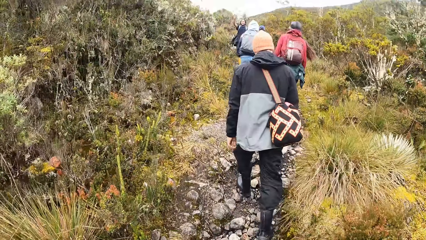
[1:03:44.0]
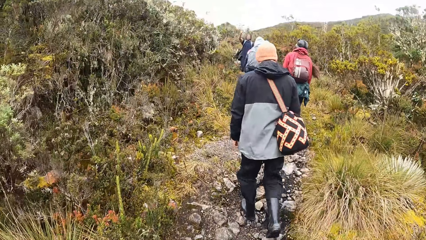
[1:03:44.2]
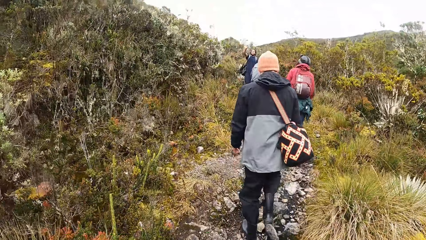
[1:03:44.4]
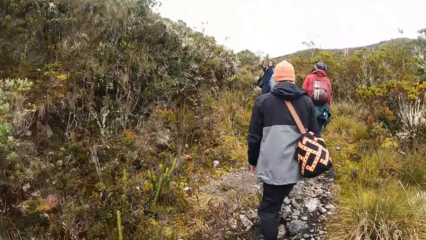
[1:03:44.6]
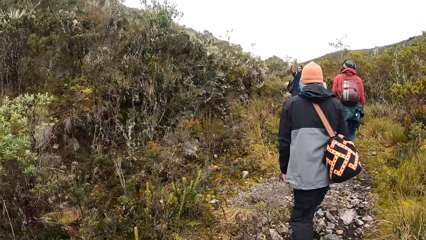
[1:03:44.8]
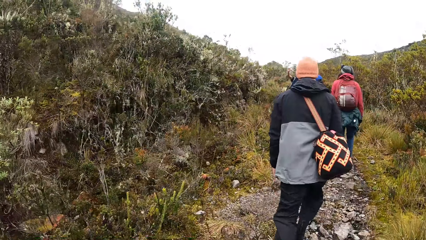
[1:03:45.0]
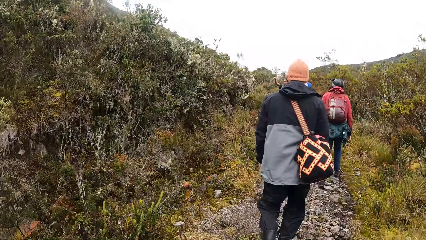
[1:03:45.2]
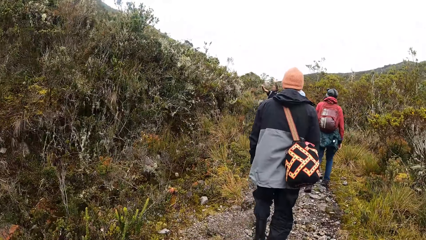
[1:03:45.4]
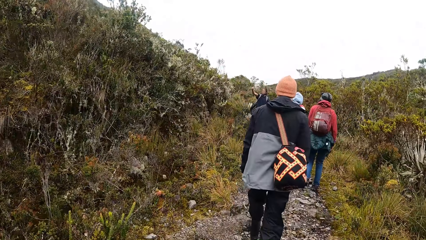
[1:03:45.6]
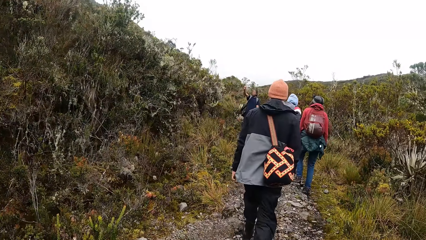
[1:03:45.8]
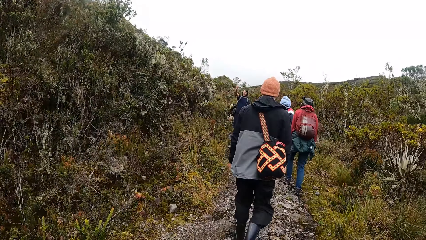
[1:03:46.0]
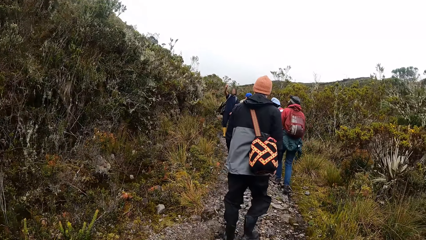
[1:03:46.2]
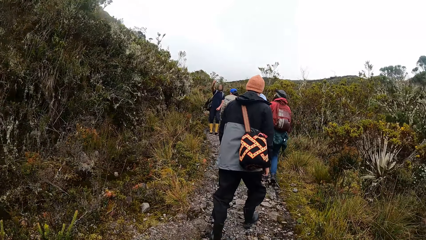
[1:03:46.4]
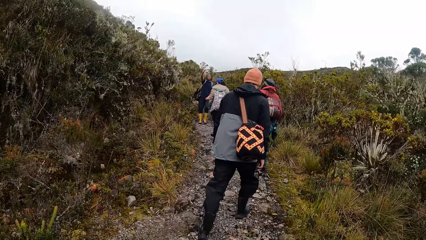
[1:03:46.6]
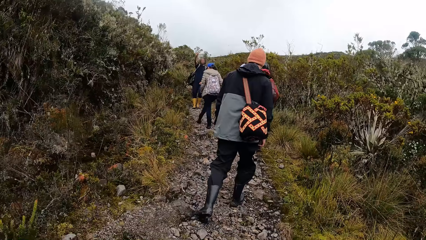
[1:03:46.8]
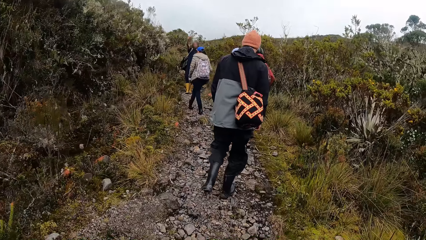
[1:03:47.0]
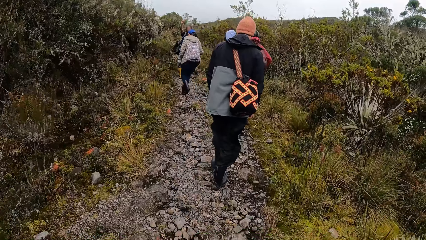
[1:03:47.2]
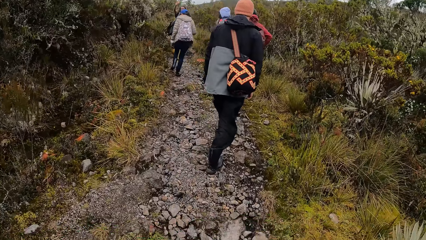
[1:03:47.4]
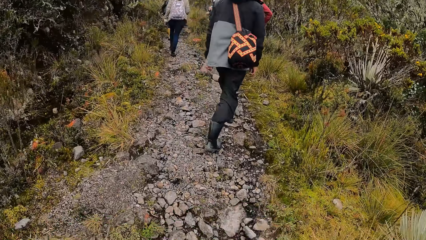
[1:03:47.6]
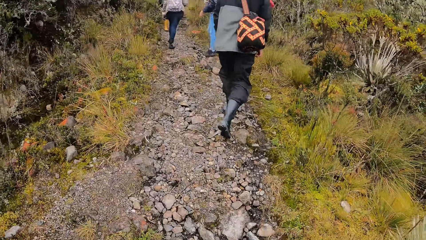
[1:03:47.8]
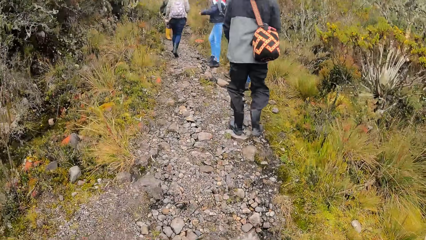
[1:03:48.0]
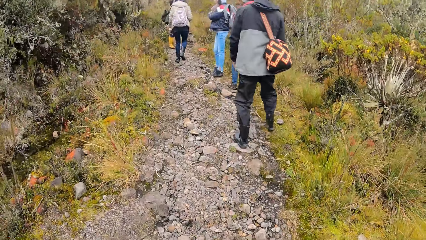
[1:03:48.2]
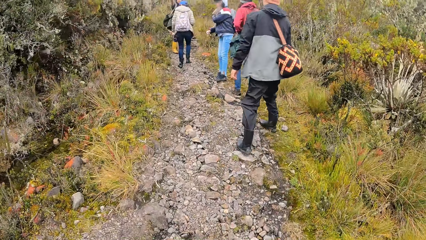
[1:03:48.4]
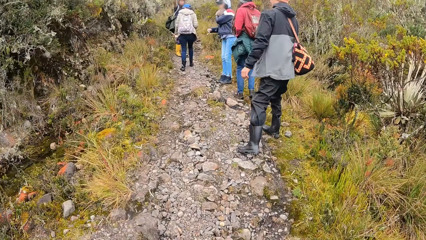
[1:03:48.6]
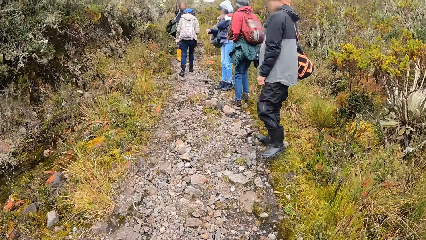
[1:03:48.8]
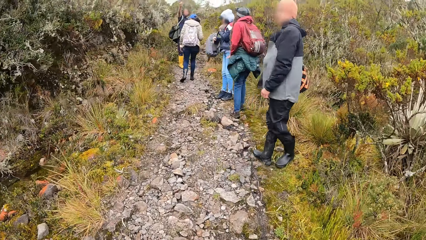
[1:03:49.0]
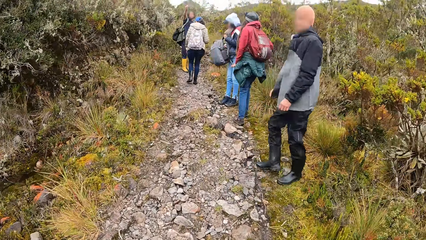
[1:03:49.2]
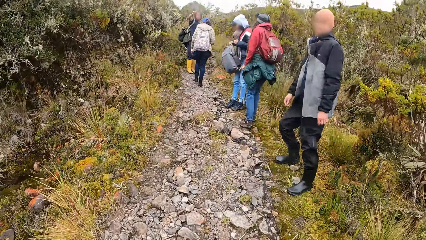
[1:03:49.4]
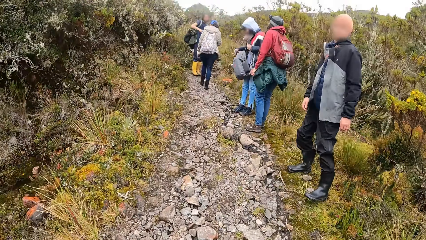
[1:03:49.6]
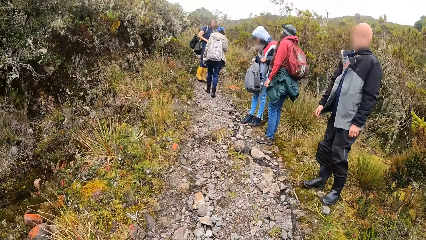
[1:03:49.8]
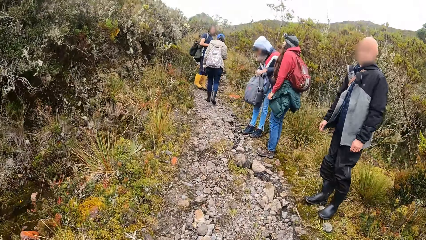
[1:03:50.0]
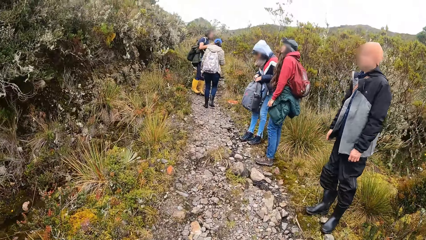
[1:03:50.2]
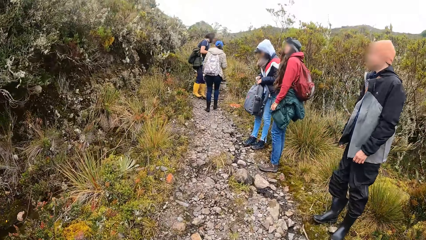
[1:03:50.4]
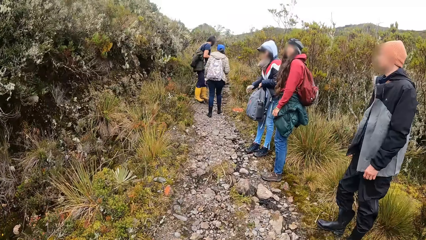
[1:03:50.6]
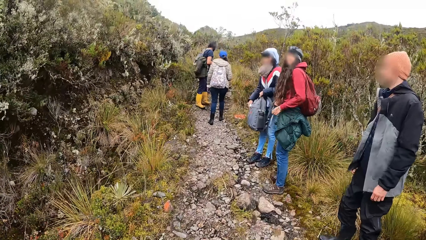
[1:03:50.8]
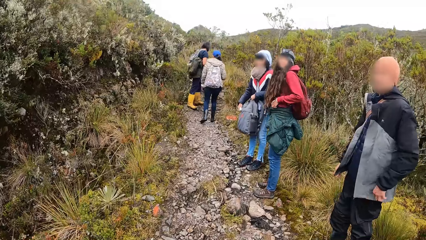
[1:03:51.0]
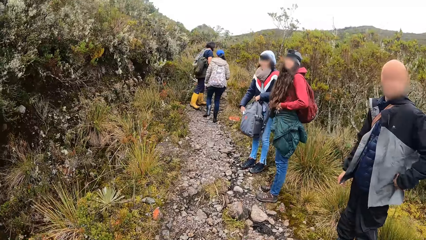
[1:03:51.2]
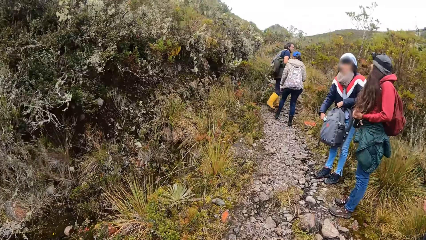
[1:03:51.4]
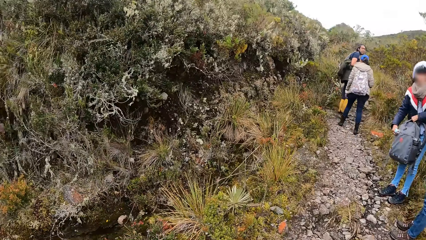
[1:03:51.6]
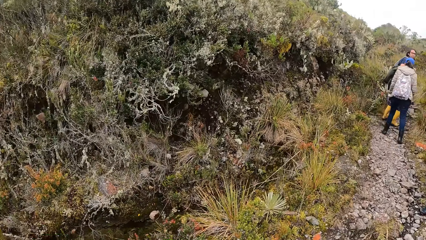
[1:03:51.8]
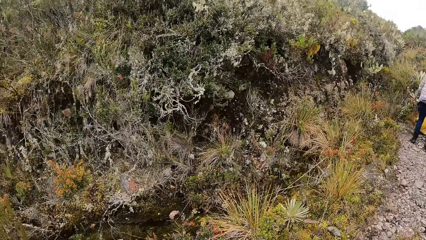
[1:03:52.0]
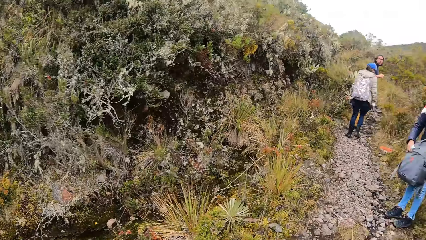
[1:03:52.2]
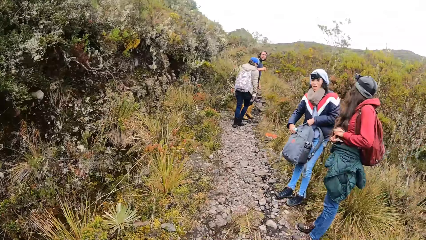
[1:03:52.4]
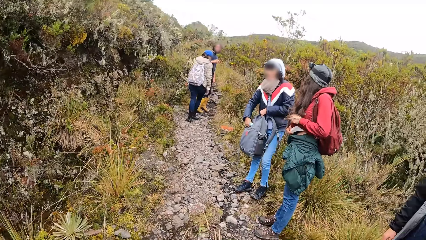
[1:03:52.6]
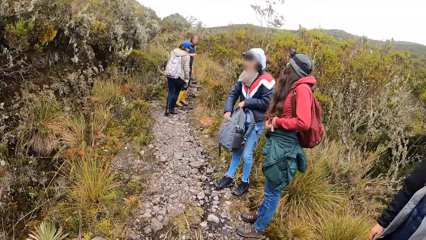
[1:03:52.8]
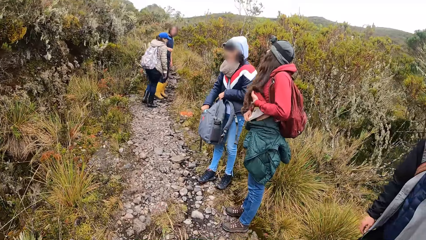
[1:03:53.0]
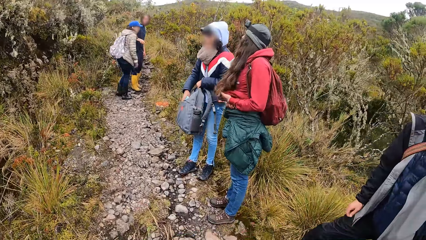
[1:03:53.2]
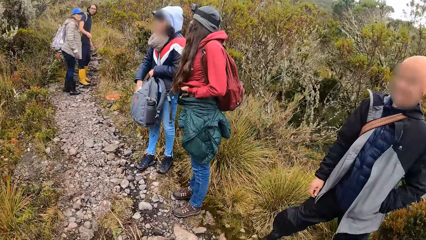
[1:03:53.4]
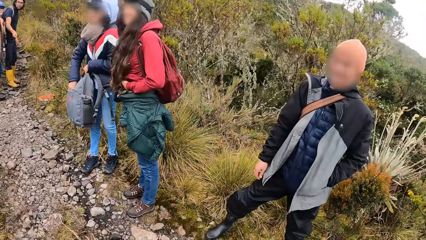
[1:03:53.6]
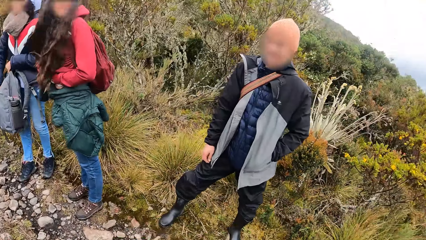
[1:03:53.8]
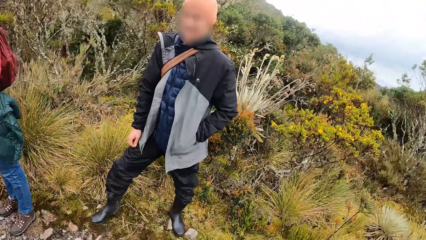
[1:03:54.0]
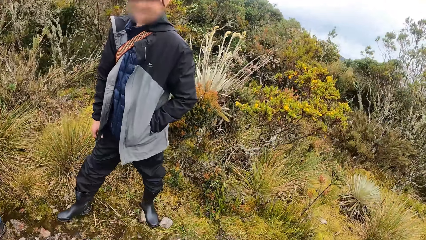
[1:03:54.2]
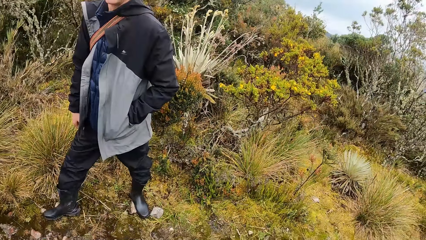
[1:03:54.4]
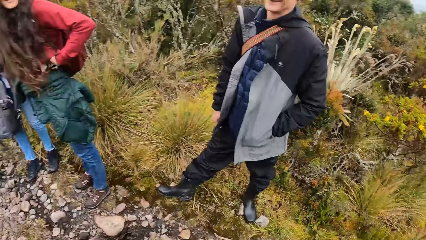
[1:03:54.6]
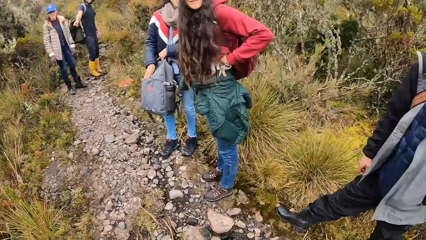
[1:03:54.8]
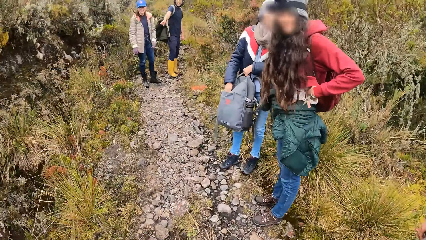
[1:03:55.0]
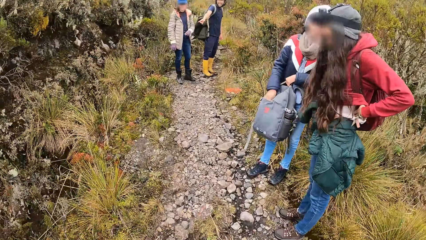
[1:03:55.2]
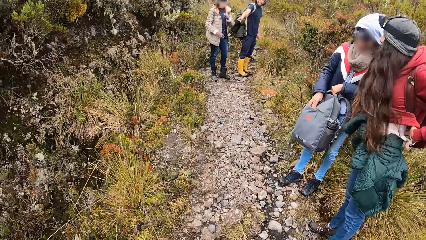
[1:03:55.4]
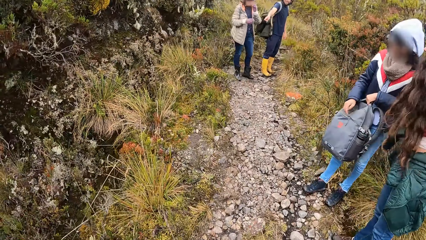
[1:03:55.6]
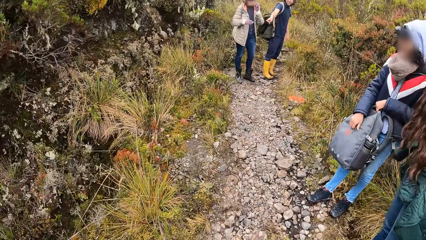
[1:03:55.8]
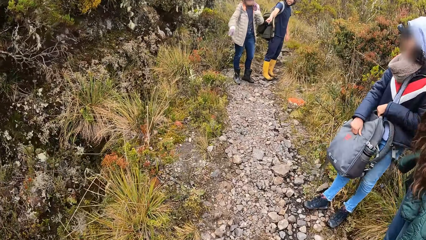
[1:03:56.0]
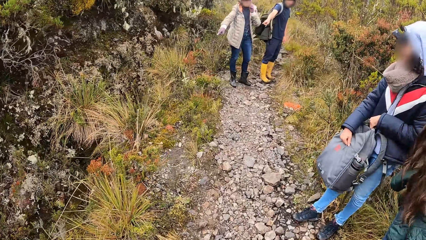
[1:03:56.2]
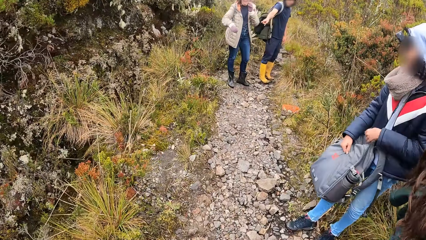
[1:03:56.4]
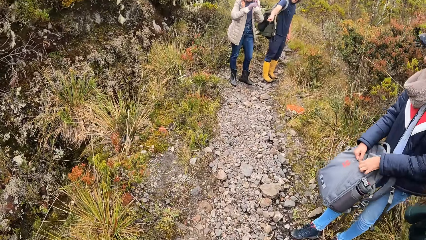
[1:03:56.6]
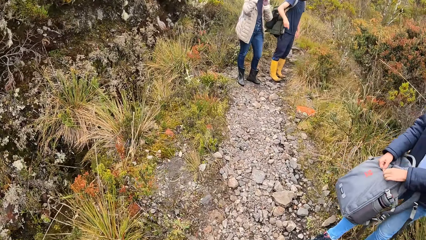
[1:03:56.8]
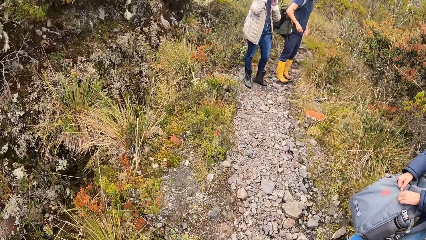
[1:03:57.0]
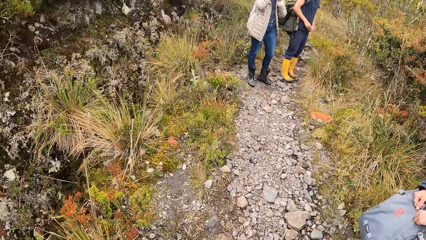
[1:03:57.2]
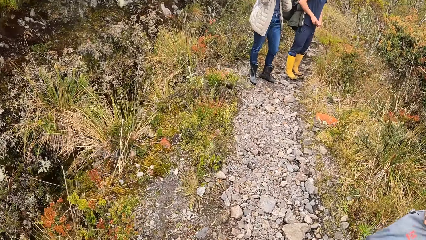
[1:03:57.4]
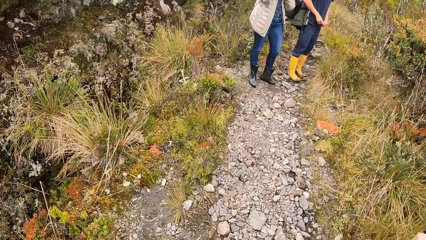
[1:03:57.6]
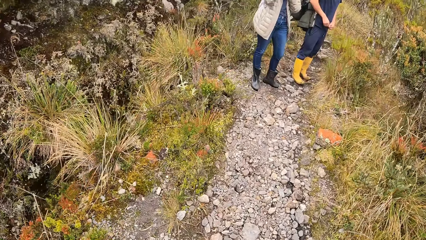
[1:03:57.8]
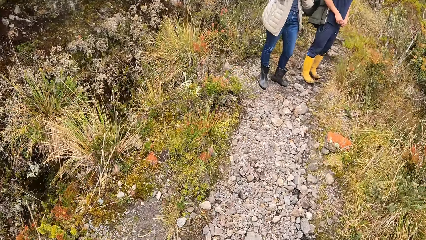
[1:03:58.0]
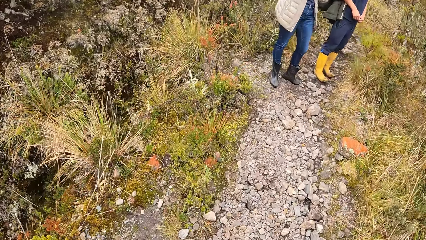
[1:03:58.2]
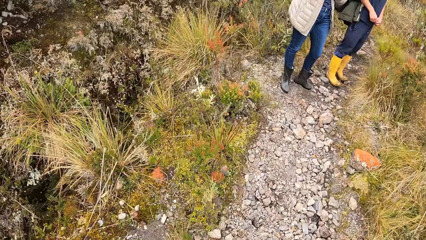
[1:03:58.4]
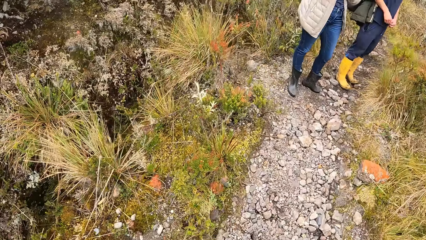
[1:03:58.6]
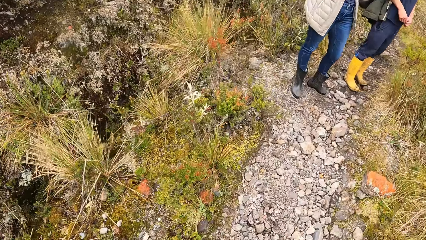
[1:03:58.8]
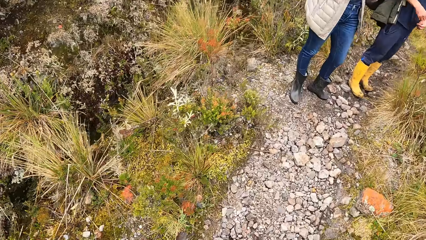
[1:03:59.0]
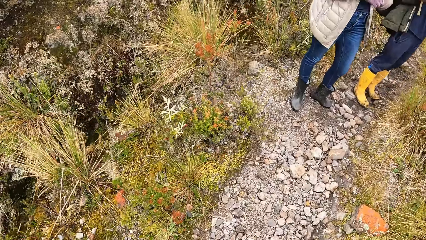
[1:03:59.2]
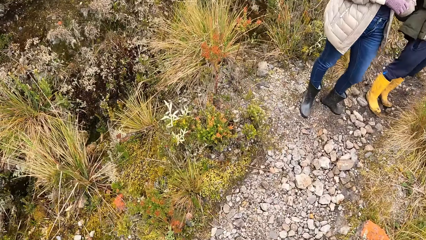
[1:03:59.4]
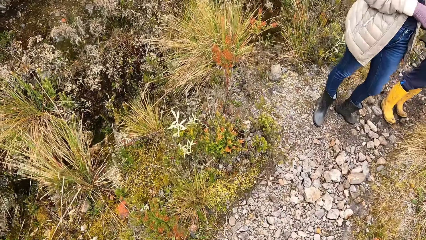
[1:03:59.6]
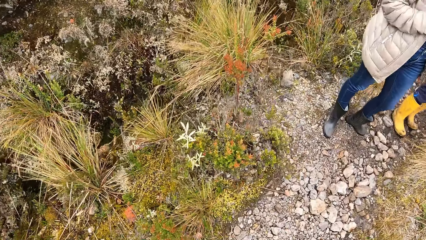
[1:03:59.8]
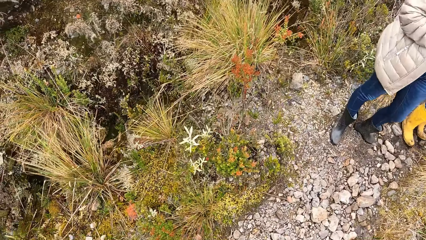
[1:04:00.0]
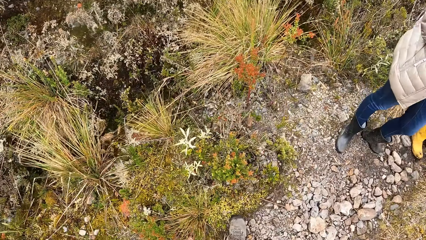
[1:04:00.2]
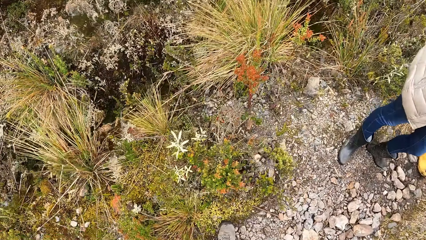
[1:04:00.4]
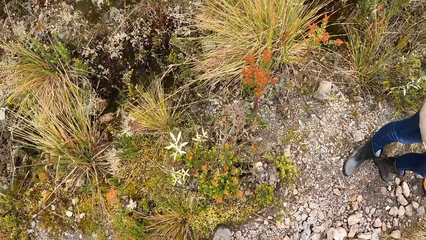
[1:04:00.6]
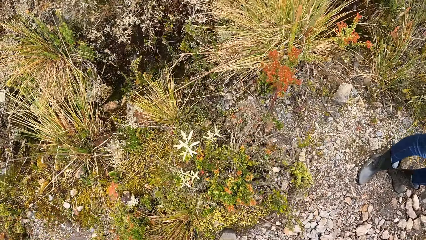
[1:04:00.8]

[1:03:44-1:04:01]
A man interacts with a hand gesture. The woman removes her backpack with her right hand. Another man moves to the side of the path. The woman stands to the side of the path. The woman puts a facemask into the backpack with her right hand. The camera wearer looks around. The woman closes the zip of the backpack with her right hand.
